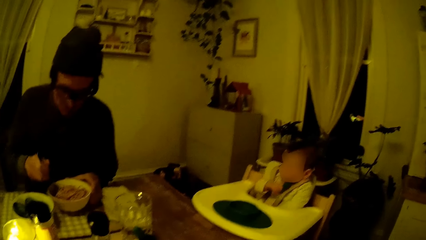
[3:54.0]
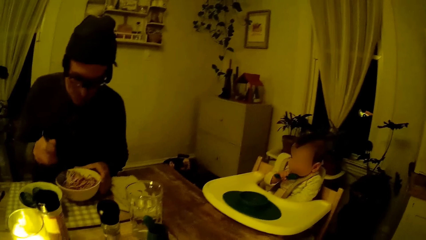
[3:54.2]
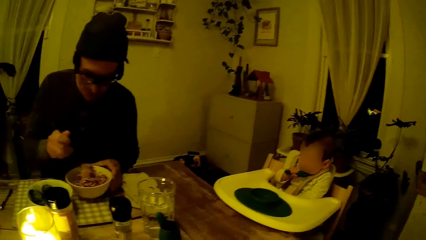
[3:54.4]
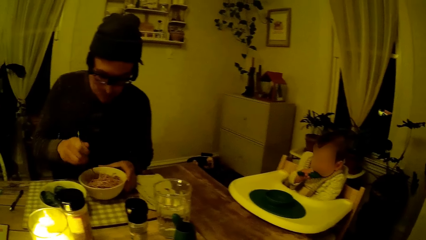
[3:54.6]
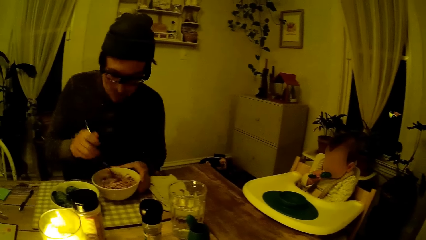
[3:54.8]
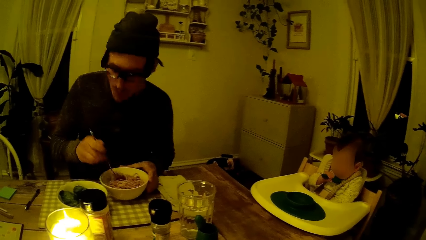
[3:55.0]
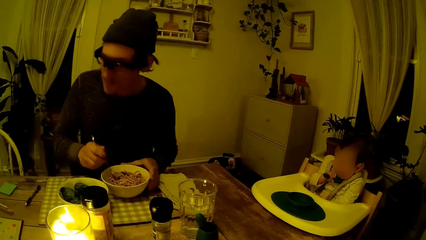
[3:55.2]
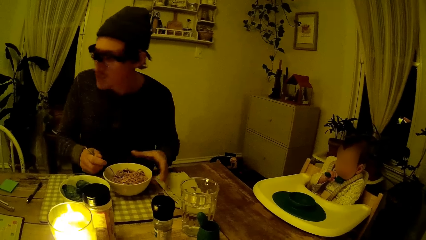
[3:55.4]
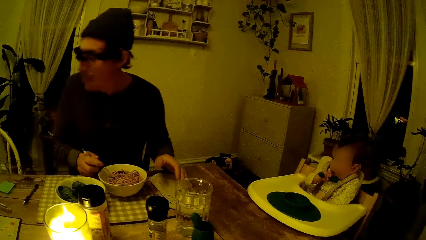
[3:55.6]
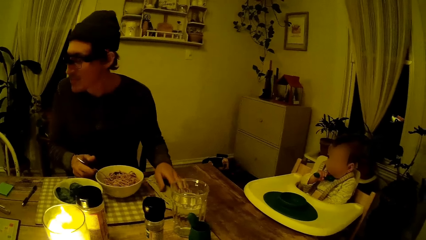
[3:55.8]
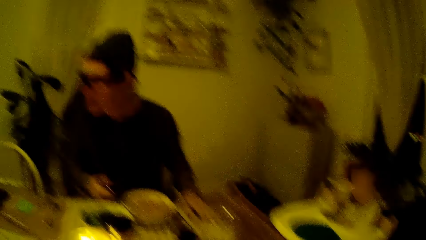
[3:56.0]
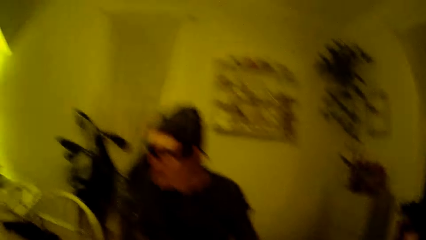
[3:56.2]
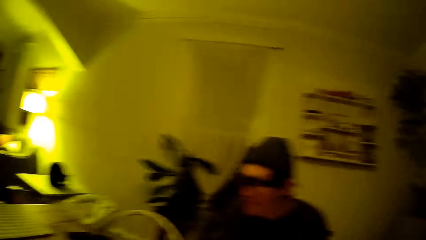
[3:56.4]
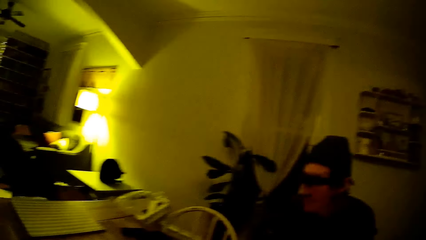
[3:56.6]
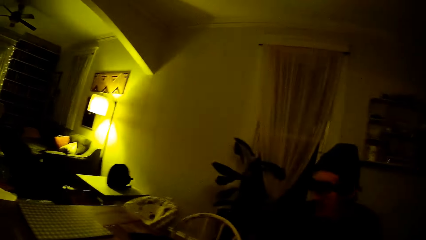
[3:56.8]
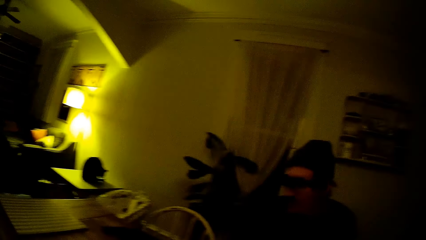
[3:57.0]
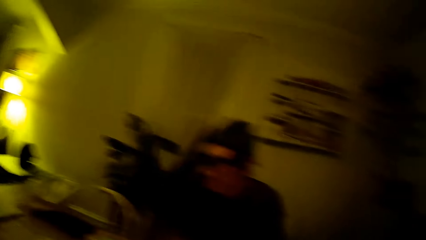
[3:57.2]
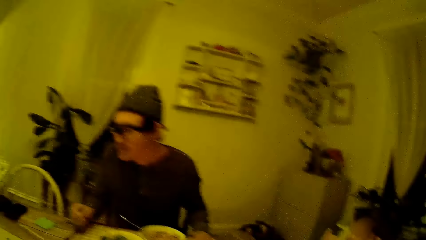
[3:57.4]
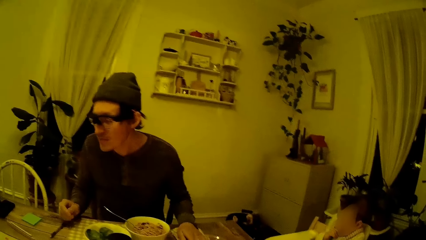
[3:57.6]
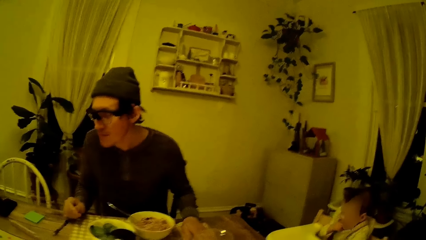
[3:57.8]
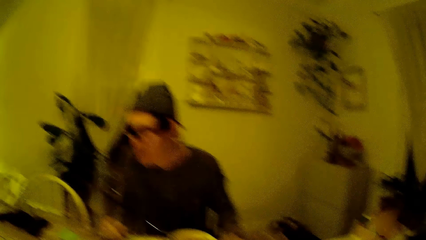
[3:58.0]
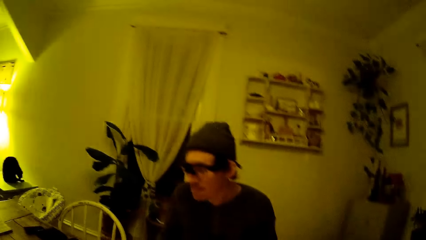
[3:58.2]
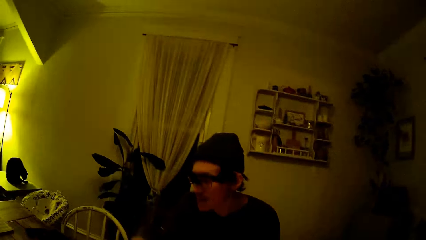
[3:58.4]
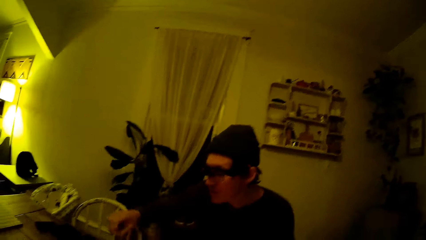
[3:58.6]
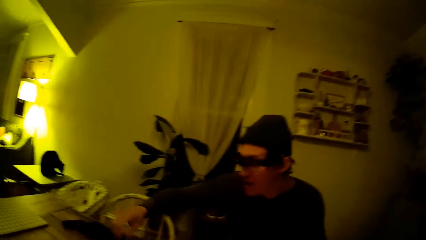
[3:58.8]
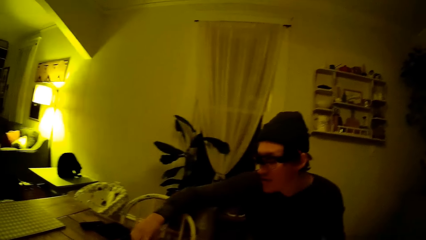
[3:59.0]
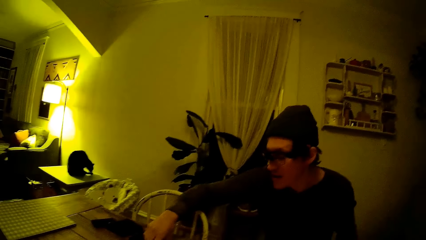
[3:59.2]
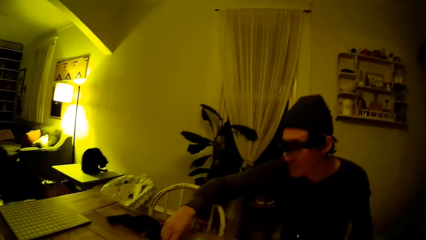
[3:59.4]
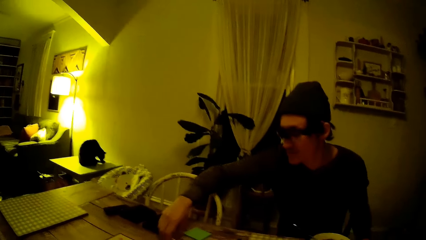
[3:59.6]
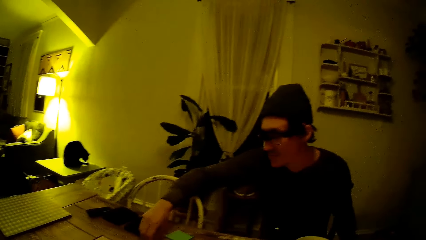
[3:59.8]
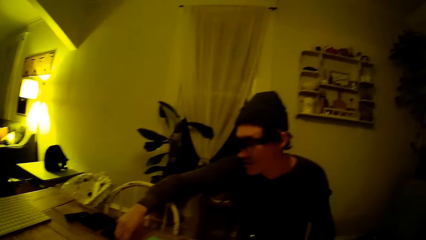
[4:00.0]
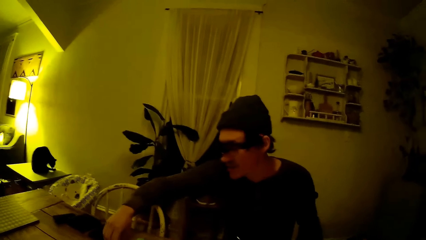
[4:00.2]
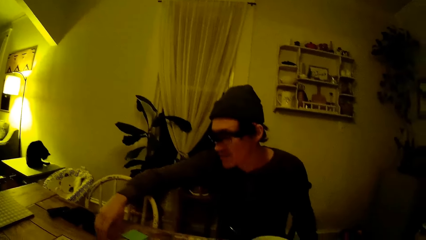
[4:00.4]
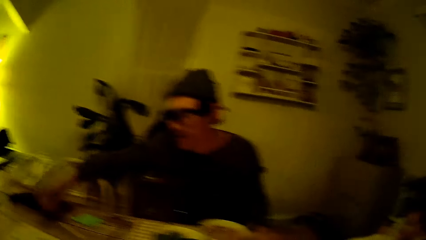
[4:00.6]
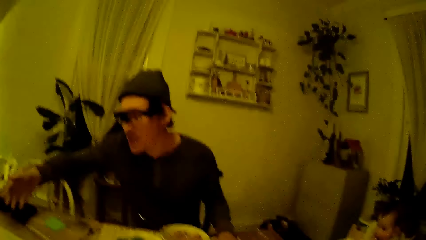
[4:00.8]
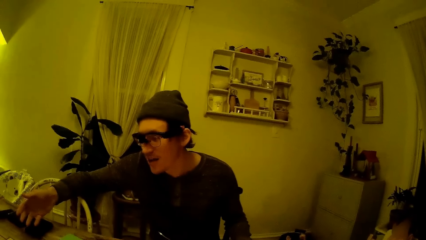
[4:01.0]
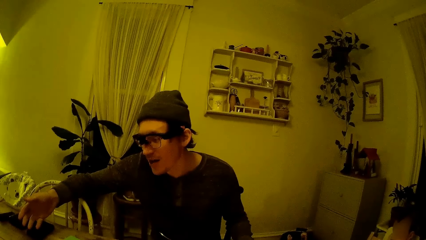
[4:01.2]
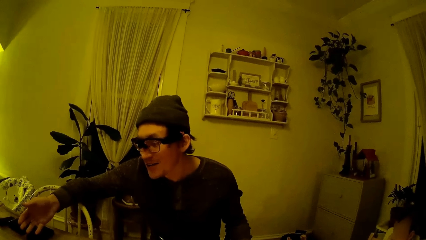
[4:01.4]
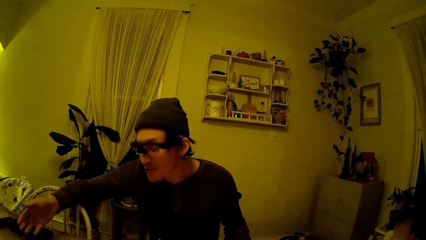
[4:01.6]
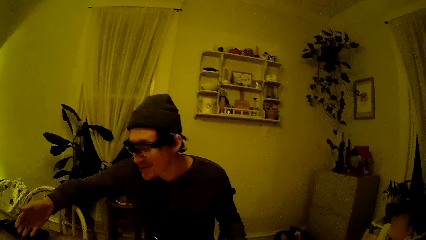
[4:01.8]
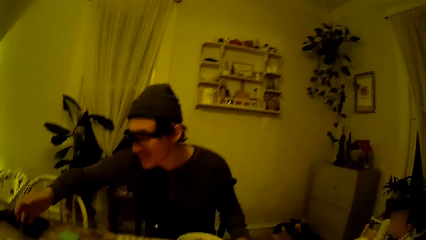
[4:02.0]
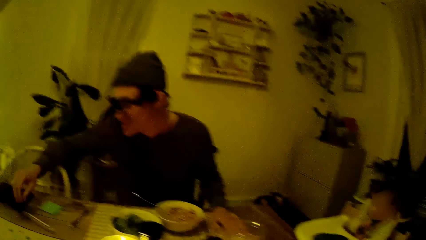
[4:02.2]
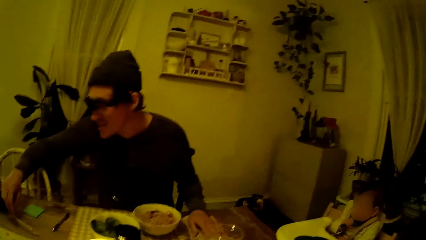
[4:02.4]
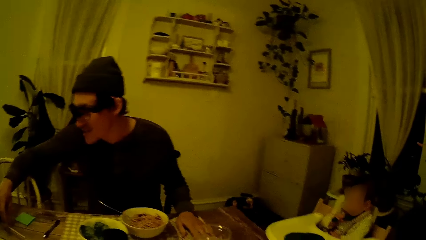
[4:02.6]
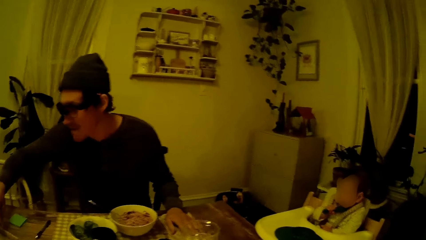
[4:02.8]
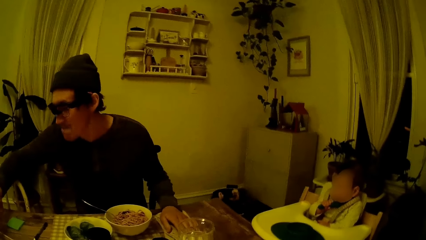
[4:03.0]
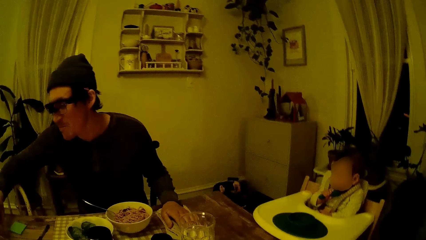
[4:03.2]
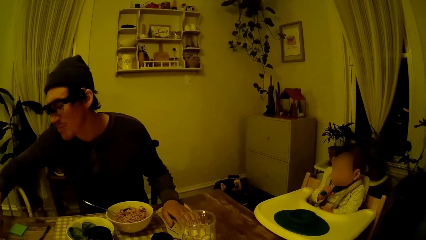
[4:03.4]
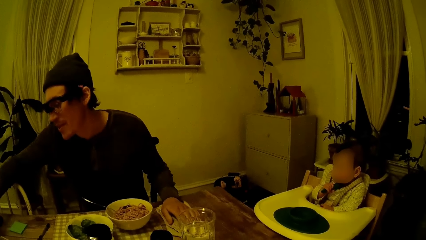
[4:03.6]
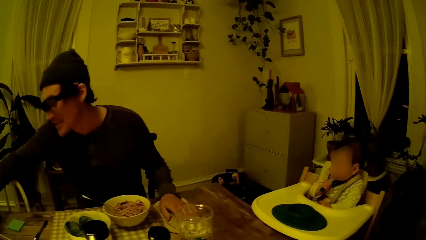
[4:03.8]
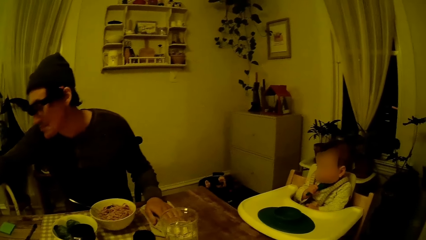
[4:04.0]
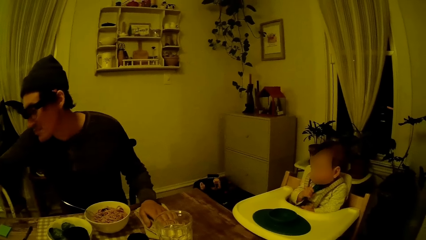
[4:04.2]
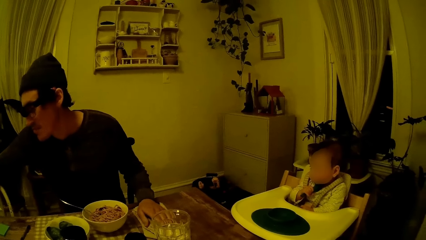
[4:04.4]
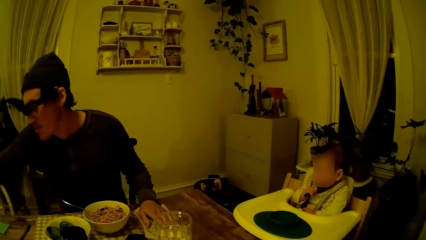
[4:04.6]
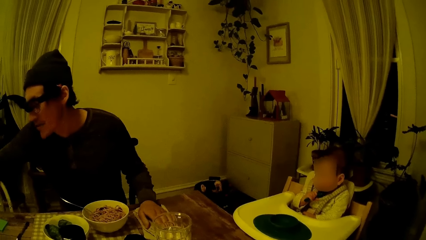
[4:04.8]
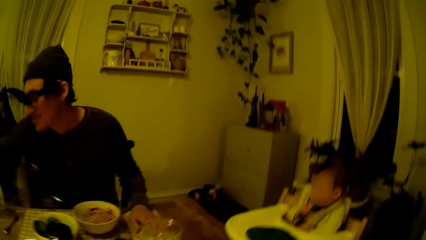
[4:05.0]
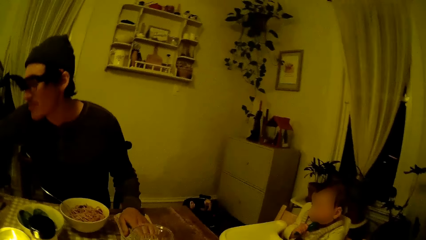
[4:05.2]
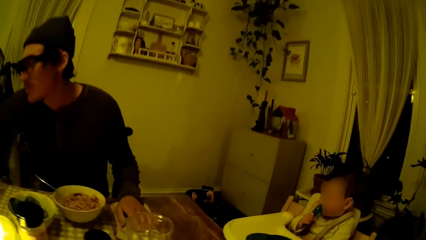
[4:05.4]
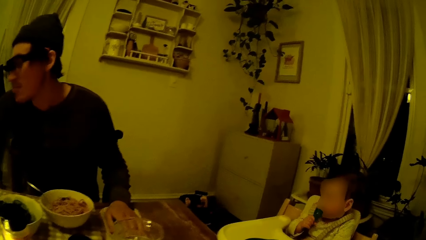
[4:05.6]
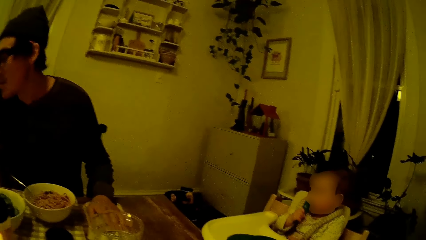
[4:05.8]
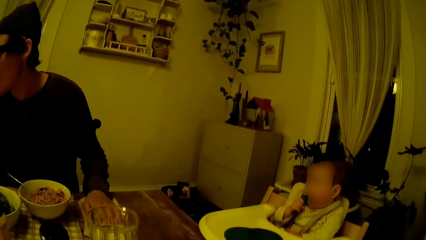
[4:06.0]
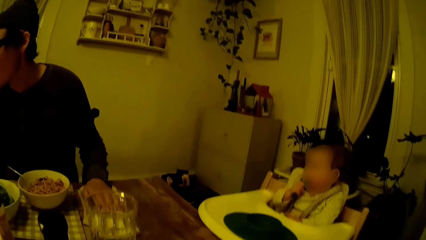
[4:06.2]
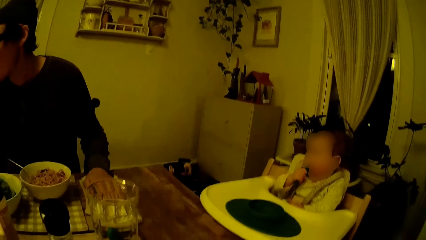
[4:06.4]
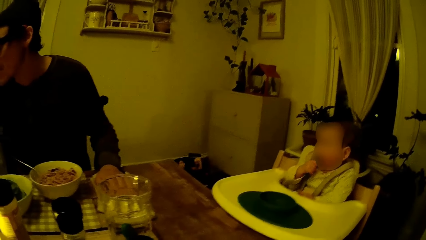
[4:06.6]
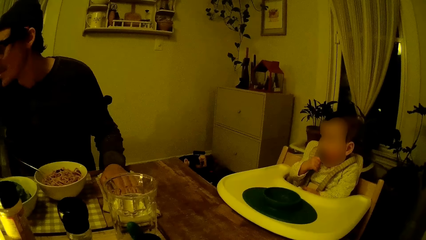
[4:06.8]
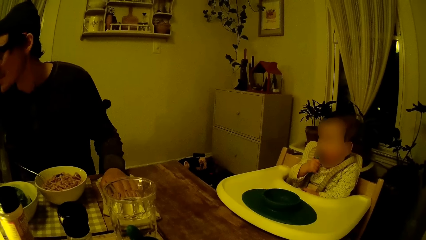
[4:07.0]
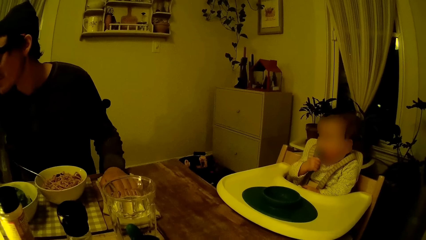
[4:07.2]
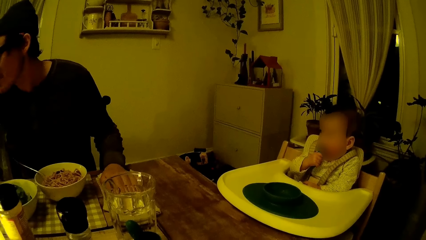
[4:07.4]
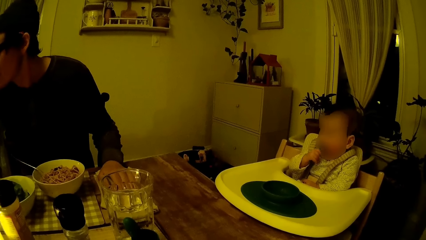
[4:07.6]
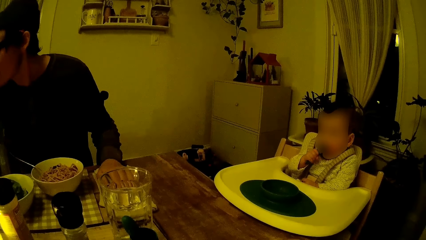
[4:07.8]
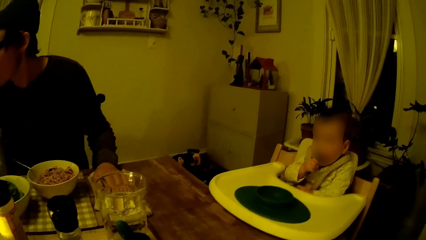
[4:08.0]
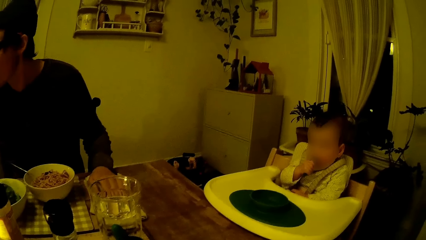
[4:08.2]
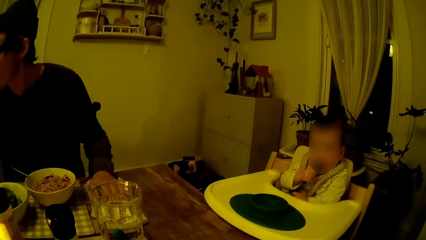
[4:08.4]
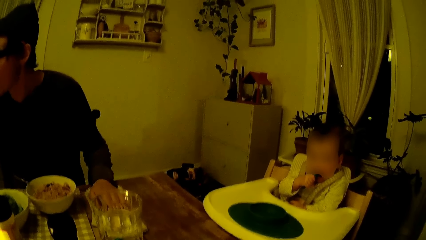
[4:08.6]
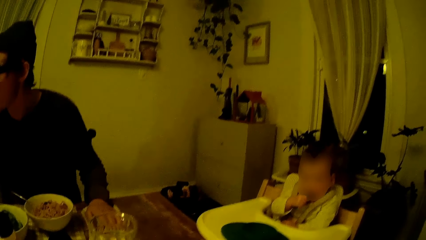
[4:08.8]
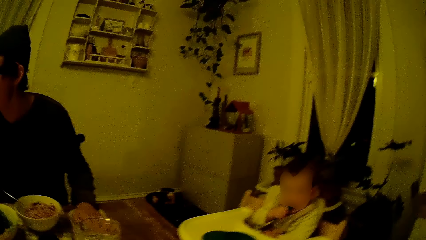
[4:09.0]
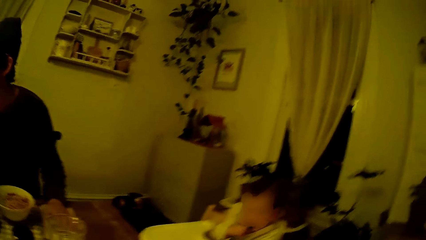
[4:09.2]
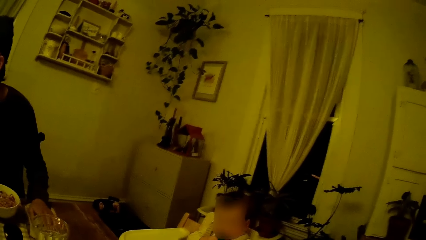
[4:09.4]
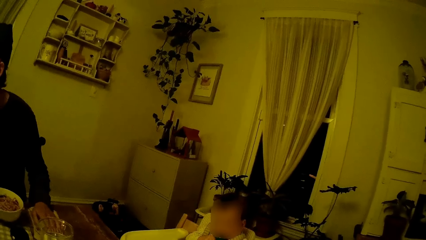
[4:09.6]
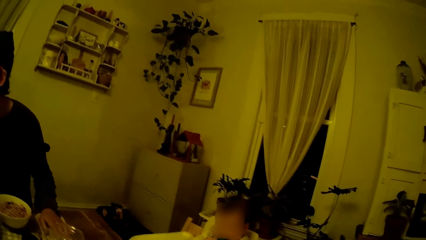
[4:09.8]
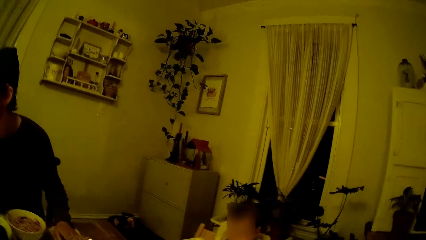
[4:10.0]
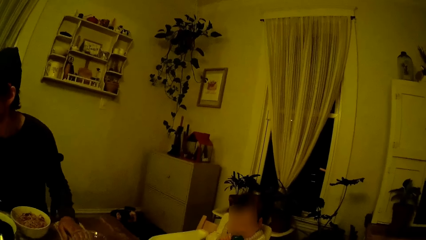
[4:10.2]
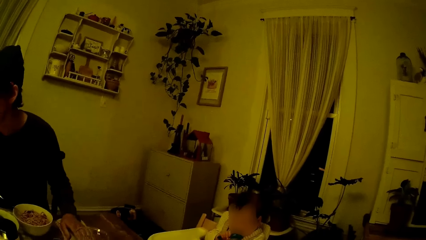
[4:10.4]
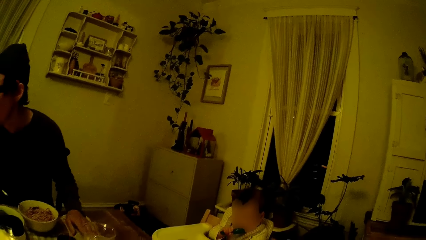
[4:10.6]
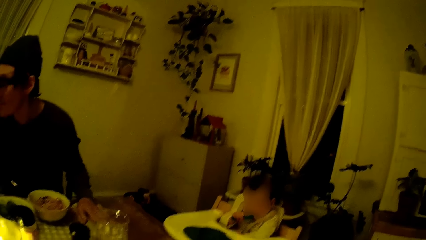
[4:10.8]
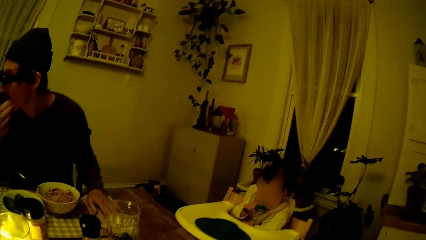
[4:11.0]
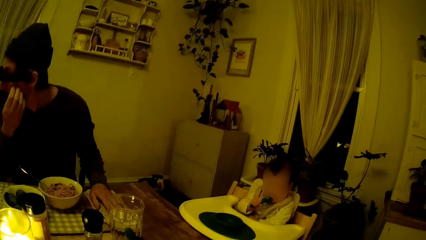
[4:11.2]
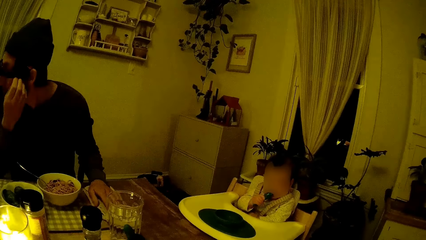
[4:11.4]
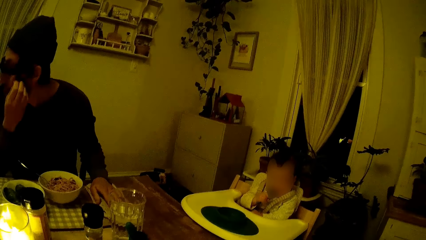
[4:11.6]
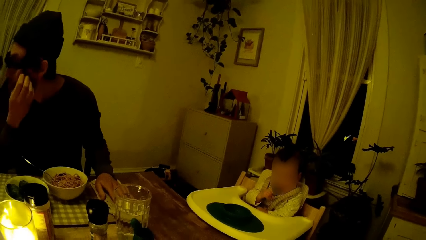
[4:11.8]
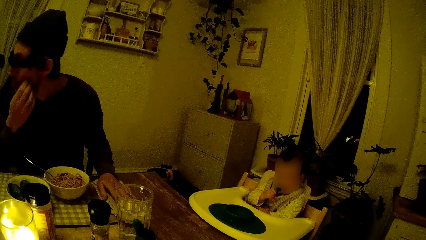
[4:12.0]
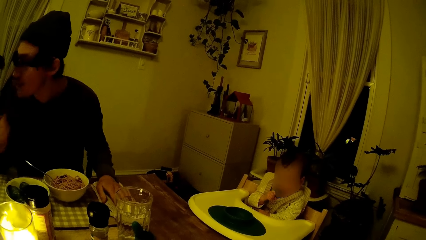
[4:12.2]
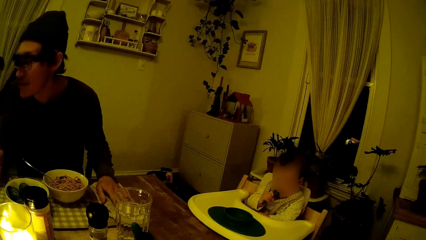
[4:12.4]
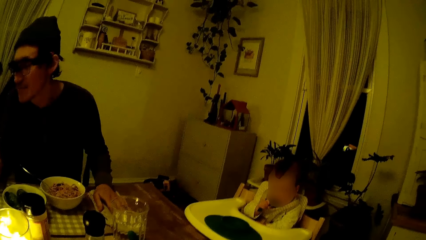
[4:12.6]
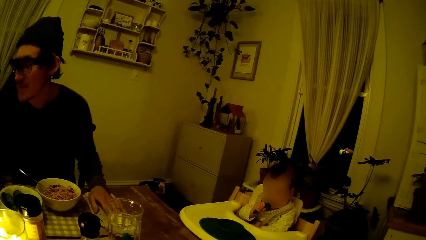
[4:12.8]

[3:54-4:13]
The man stirs the bowl of spaghetti with the fork in his right hand. He drops the fork in the bowl of spaghetti. The camera wearer talks to the man. The man touches the scrabble pieces on the scrabble rack with his right hand. He scratches his face with his right hand.
